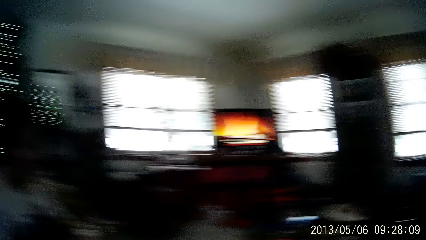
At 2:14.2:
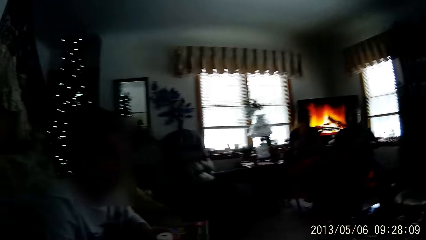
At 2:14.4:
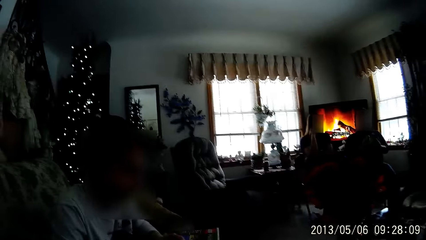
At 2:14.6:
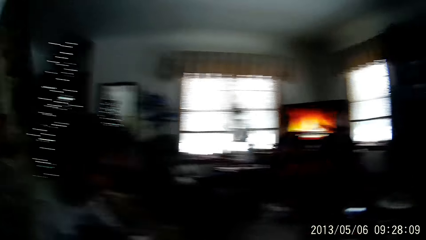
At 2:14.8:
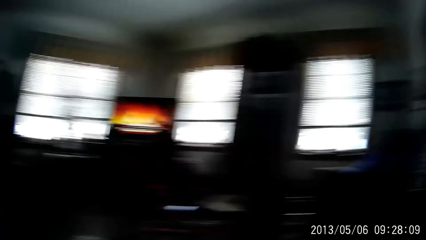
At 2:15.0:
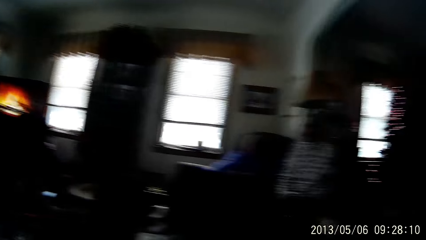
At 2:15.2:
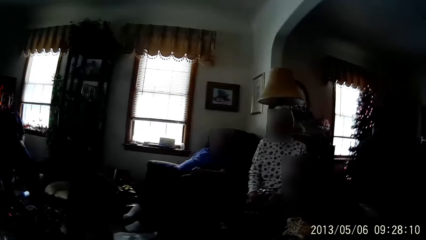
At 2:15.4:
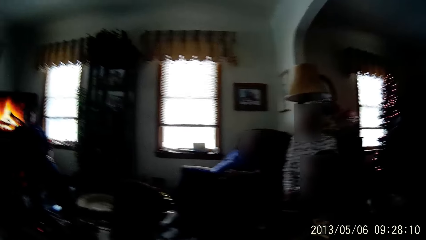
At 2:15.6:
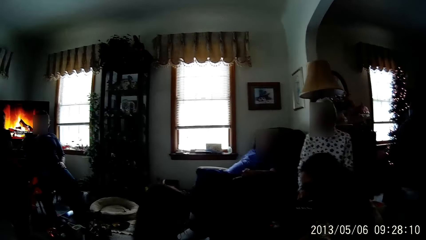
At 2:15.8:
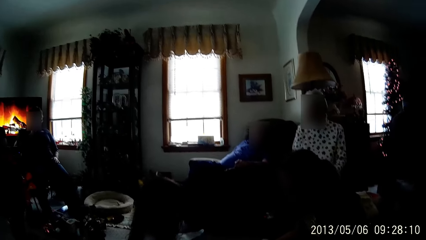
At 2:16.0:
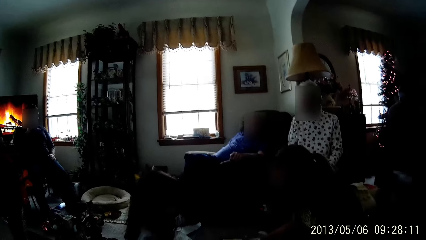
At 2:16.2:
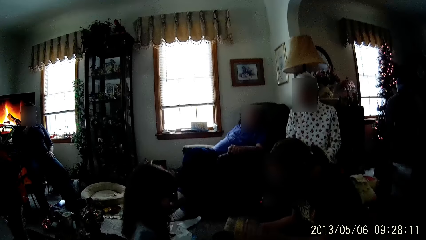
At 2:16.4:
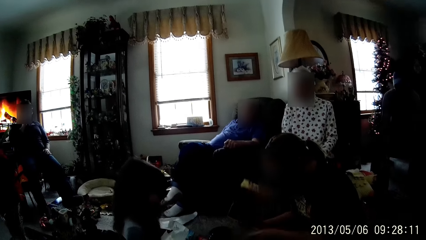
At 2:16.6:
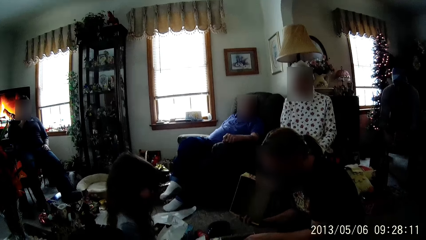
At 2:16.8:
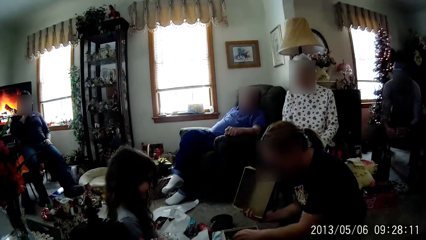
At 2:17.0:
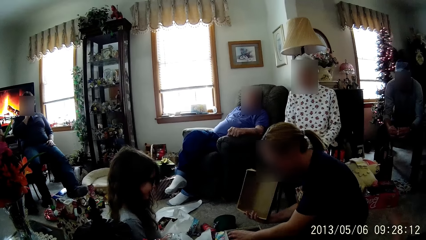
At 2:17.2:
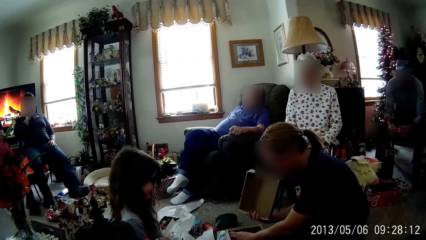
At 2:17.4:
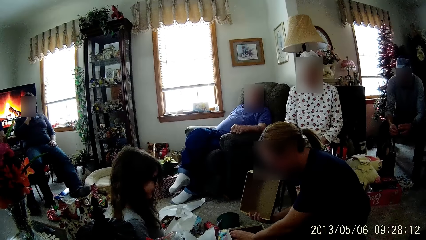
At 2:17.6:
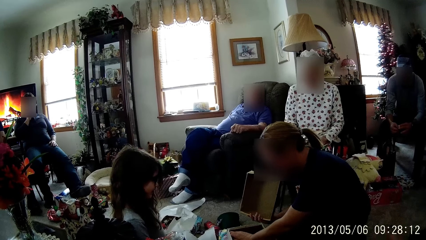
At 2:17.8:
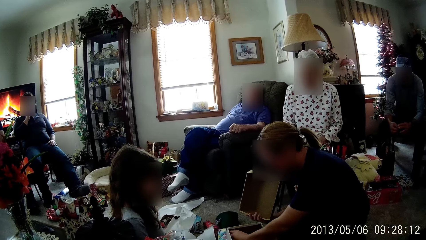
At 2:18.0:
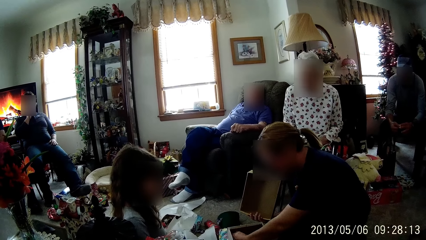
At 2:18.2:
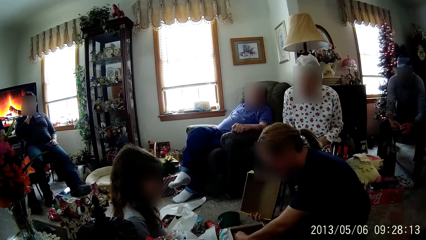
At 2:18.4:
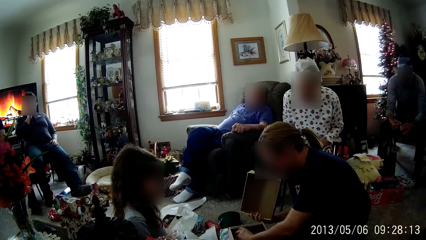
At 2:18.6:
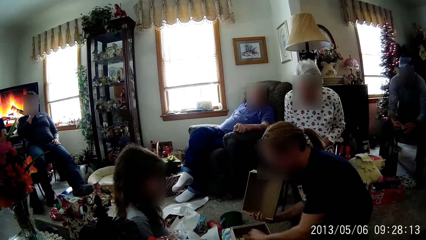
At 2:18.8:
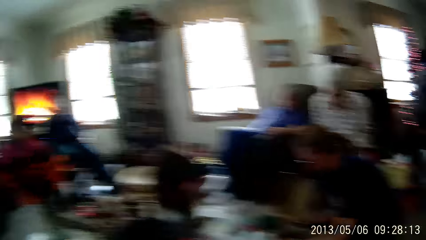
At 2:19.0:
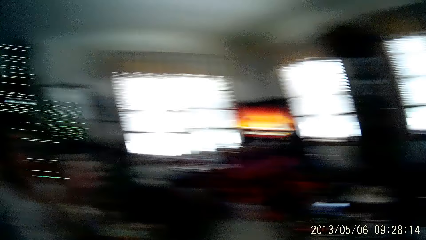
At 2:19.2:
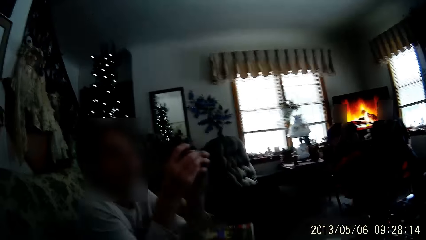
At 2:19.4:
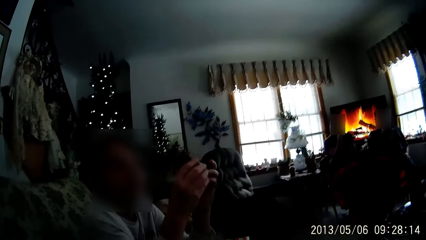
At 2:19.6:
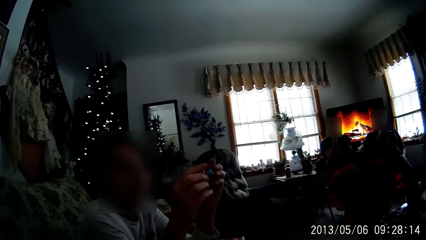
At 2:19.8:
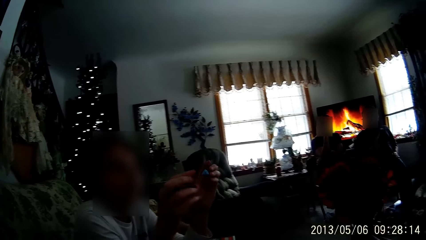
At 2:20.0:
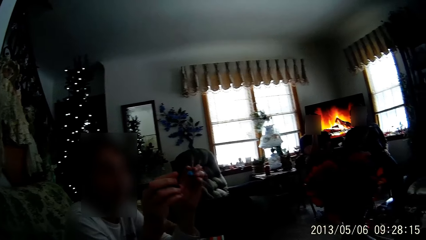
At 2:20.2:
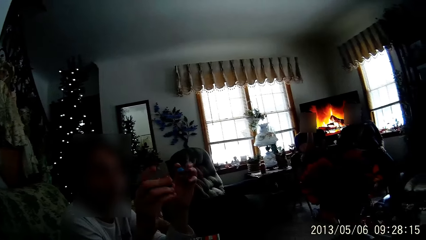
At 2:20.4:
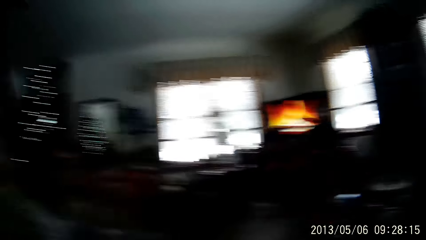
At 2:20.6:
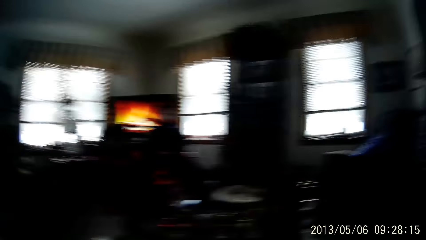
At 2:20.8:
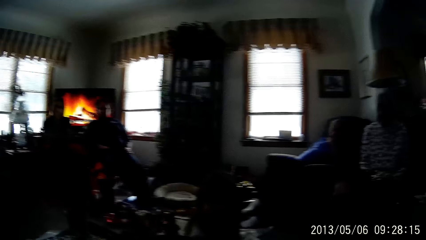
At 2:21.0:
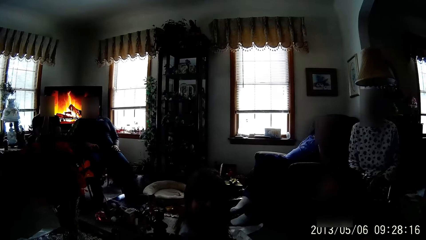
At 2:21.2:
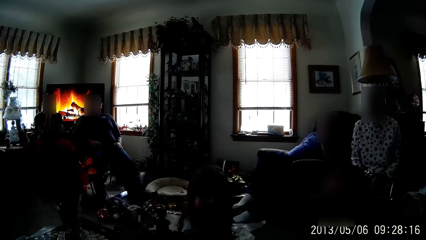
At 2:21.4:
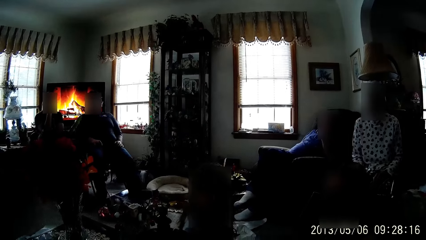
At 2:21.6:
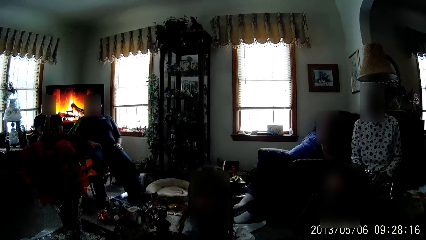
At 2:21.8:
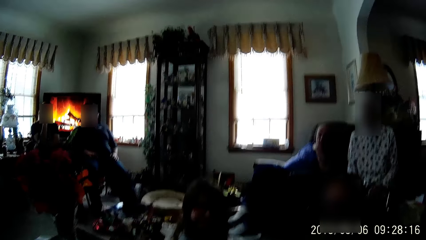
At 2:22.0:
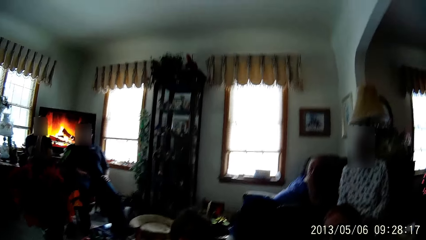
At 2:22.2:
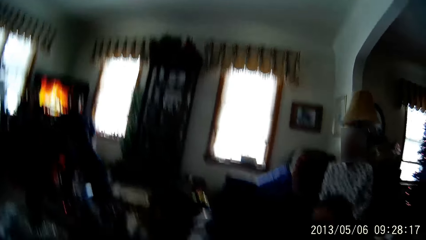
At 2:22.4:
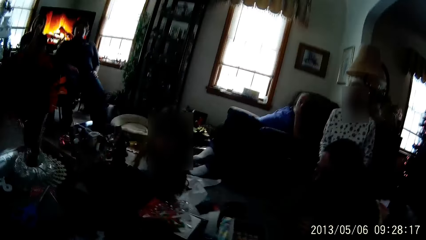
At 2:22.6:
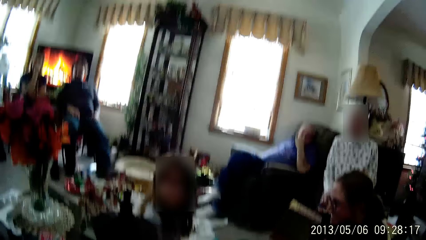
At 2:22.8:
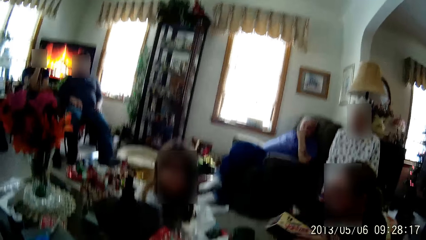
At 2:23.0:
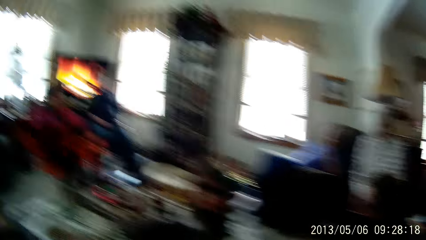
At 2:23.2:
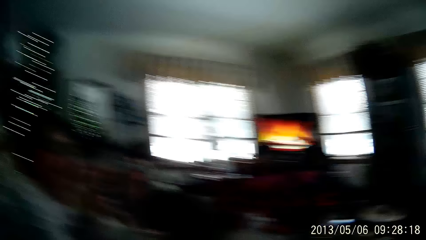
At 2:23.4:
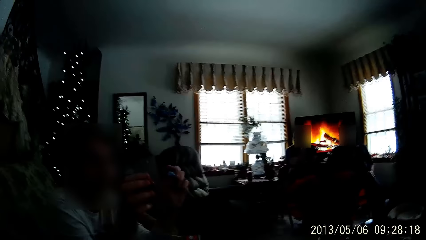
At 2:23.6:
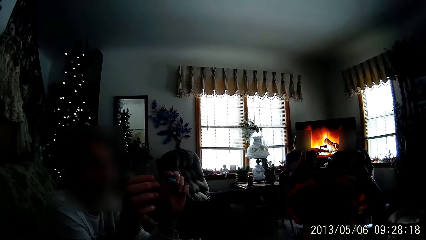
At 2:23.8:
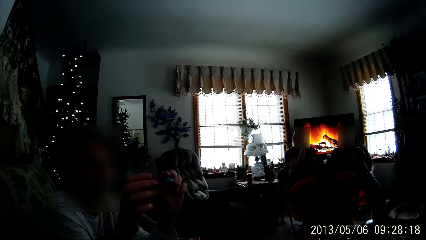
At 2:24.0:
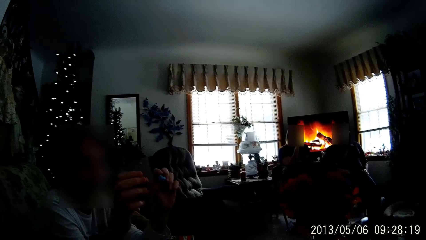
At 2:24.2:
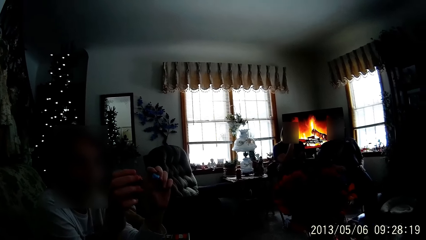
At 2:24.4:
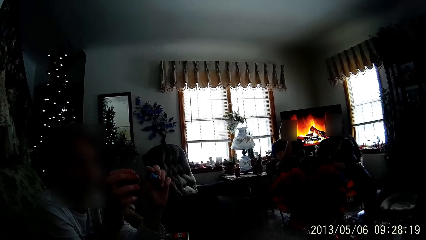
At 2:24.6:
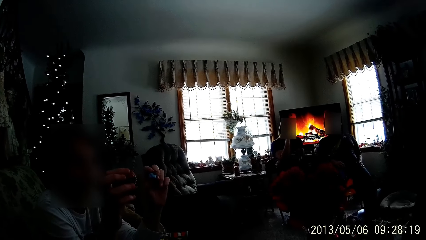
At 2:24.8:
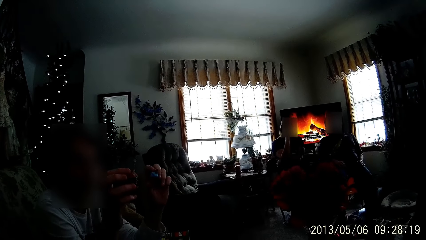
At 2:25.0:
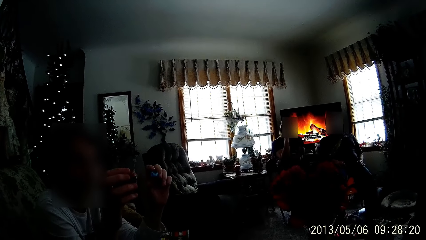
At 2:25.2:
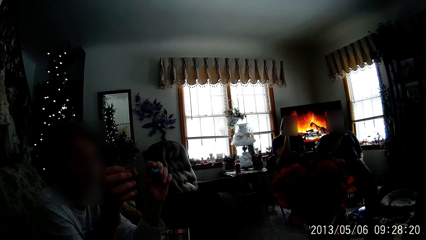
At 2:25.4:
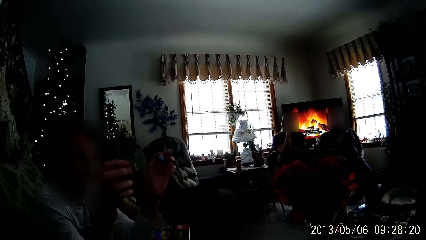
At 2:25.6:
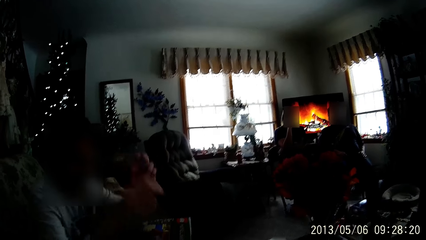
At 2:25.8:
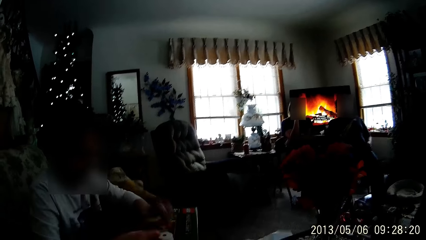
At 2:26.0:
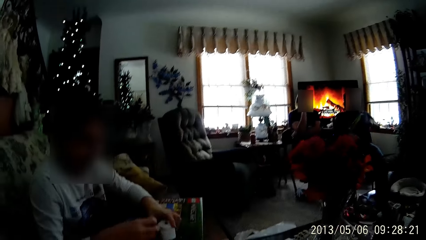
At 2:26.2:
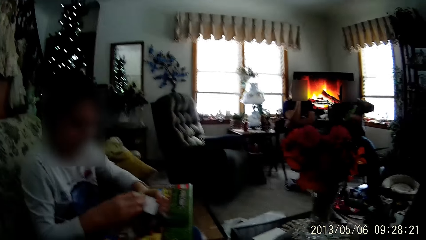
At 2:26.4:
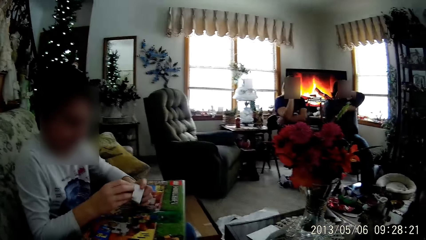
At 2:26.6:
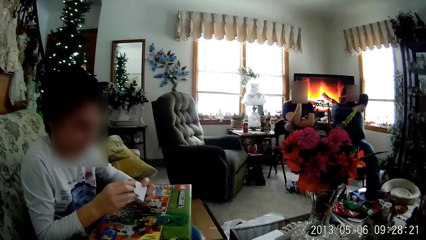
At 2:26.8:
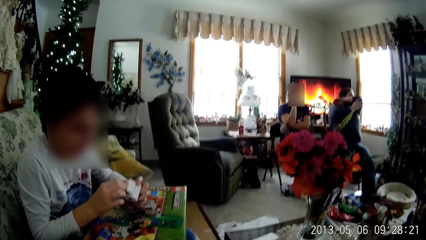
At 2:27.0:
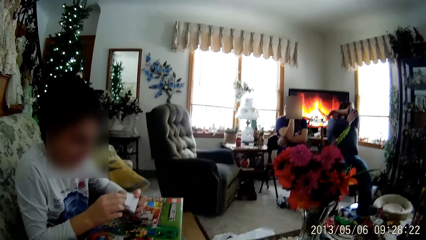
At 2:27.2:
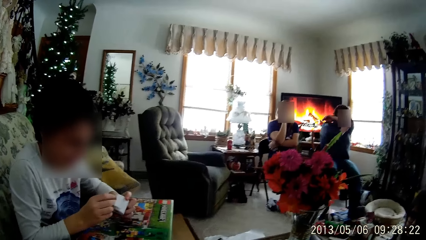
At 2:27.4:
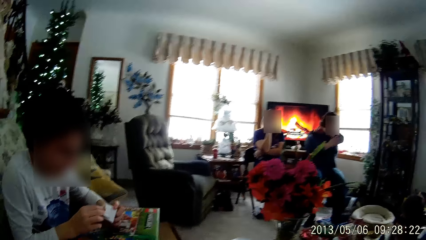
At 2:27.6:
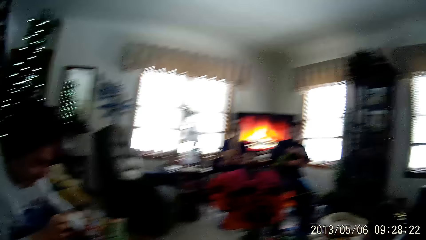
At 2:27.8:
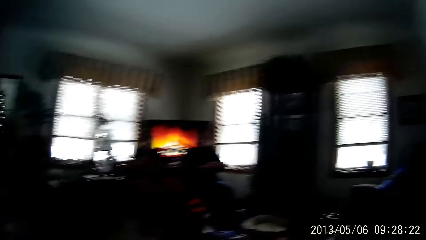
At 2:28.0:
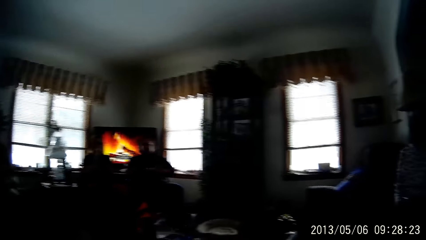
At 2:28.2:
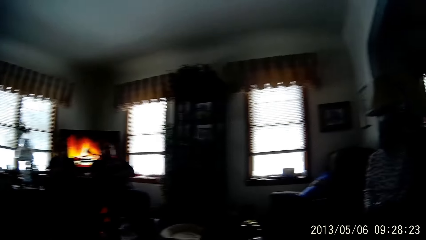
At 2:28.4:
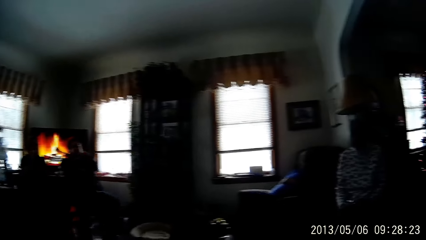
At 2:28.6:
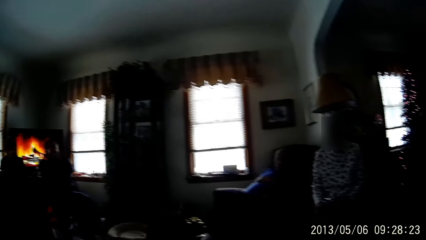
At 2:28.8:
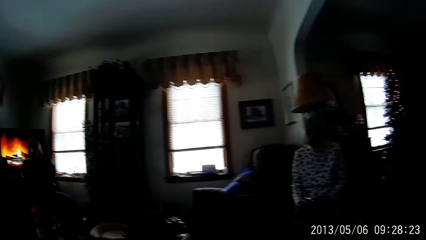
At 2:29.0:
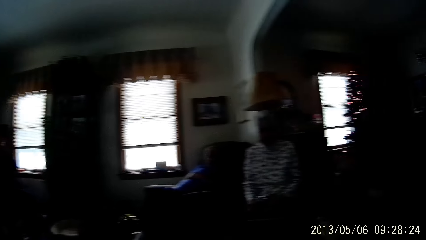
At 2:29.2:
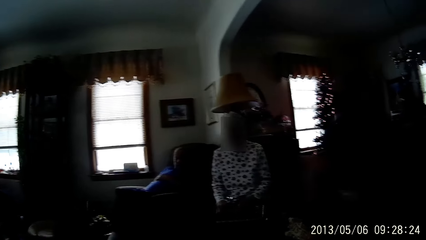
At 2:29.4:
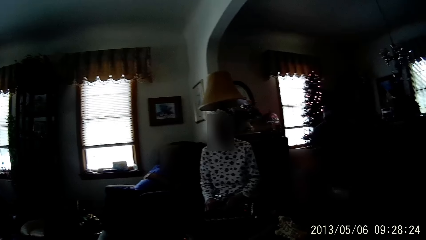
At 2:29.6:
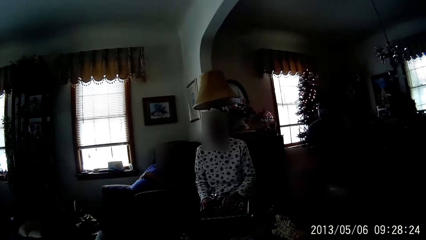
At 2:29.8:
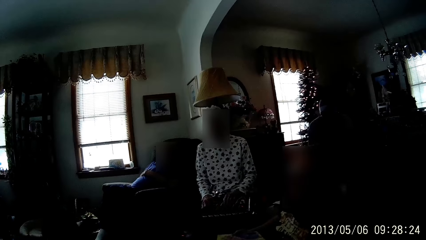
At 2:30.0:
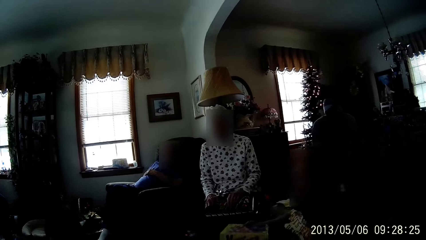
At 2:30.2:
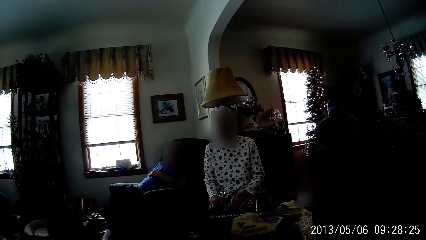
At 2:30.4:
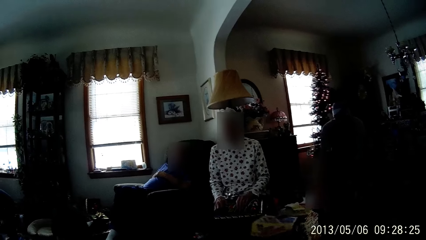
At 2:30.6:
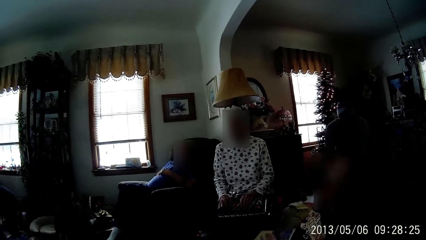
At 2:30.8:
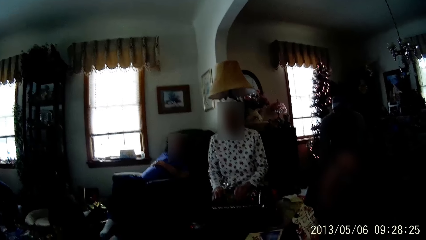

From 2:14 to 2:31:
The camera wearer looks around in the room. A woman picks up a box of cards on the floor. The woman arranges the game in the gift box with her left hand. The camera wearer looks around in the room. A person lifts dolls in hands. The camera wearer looks around in the room. The person lifts dolls in hands. The person picks up a box. The camera wearer looks around in the room.
